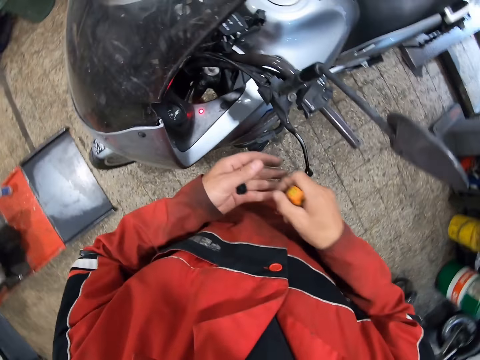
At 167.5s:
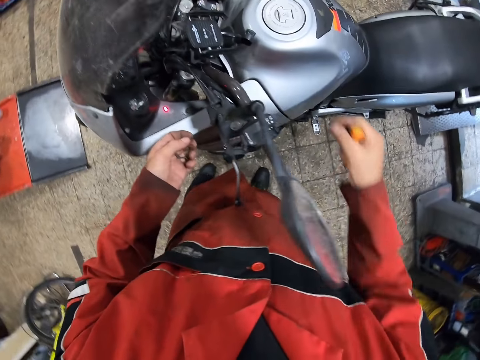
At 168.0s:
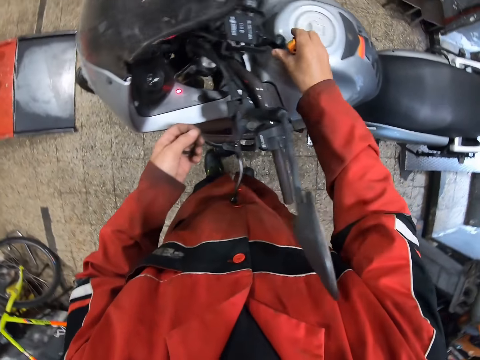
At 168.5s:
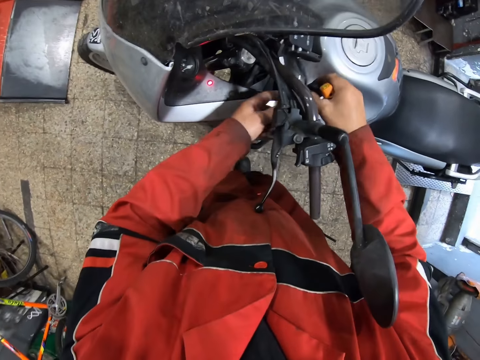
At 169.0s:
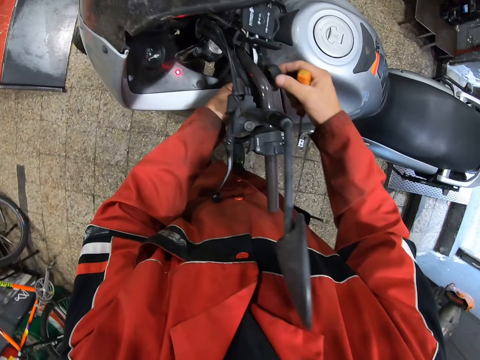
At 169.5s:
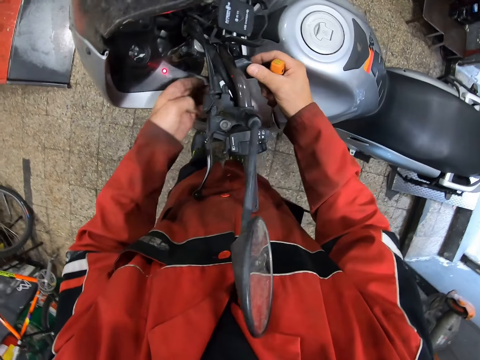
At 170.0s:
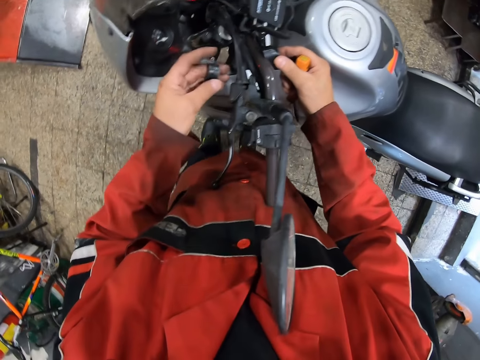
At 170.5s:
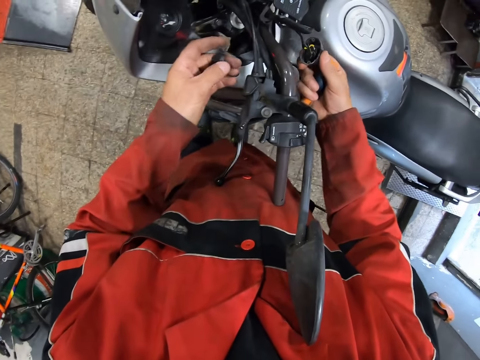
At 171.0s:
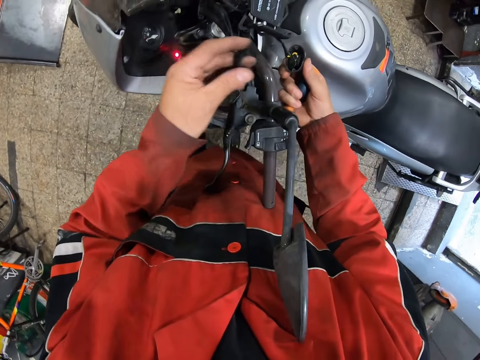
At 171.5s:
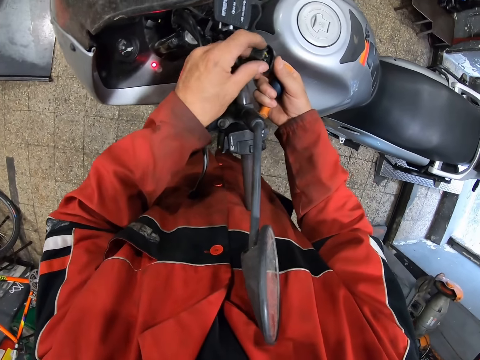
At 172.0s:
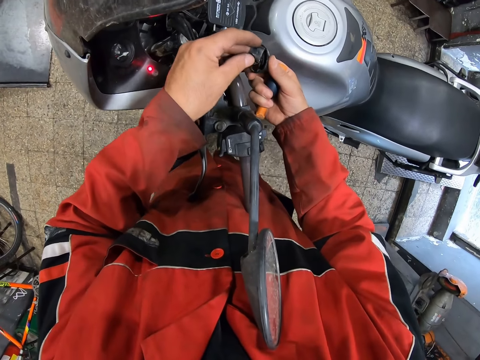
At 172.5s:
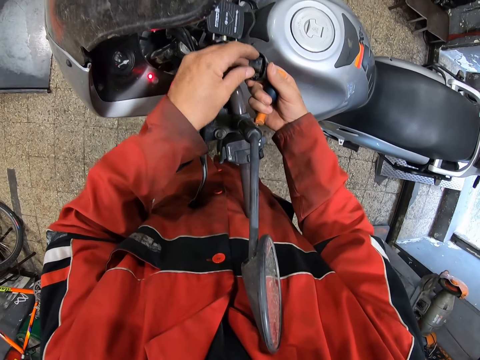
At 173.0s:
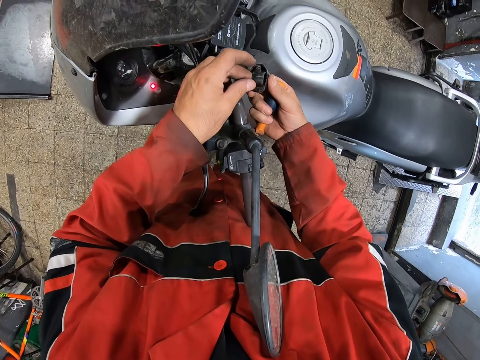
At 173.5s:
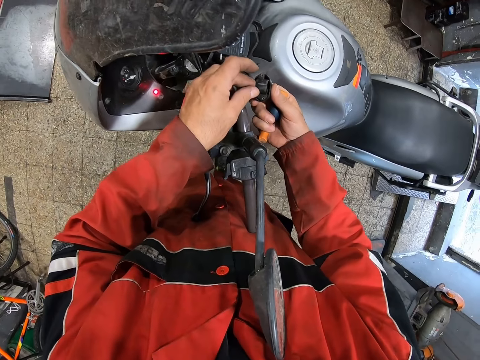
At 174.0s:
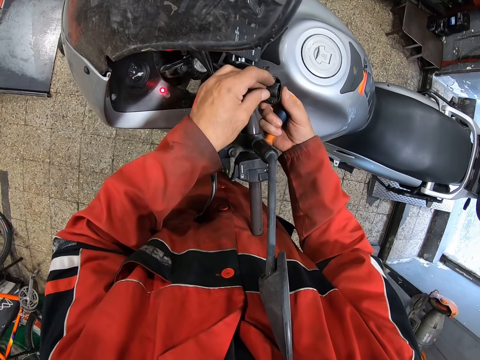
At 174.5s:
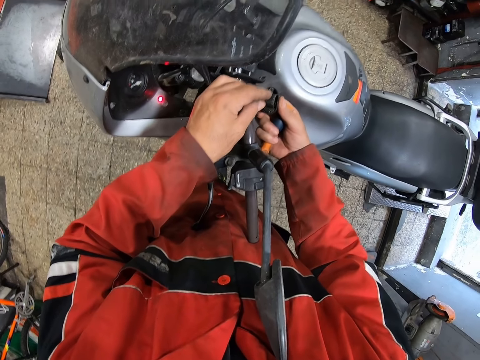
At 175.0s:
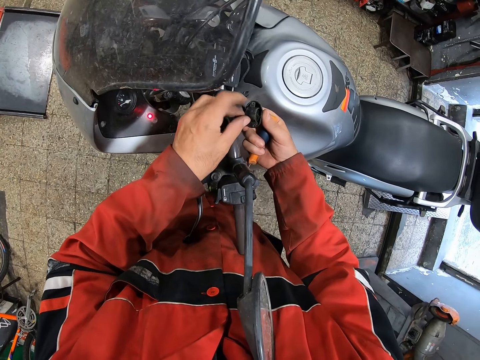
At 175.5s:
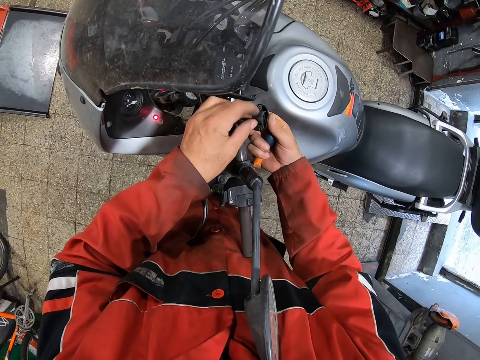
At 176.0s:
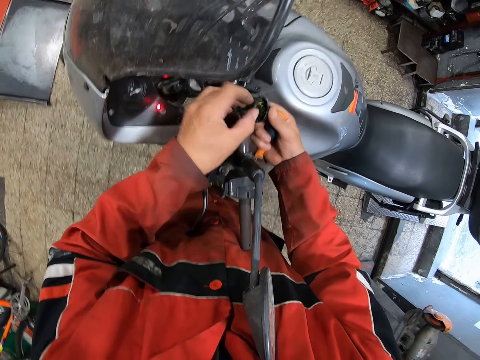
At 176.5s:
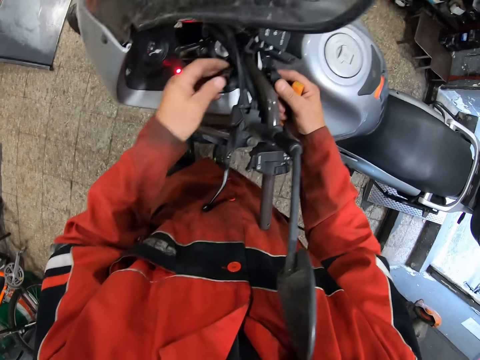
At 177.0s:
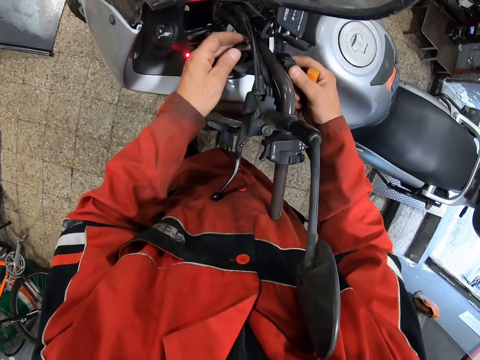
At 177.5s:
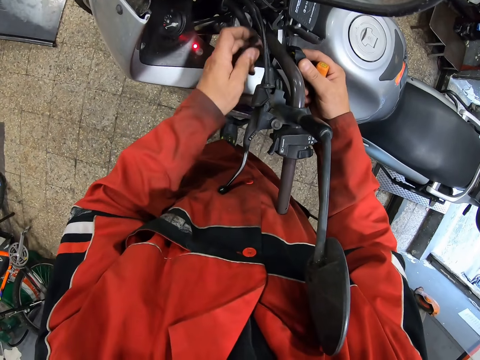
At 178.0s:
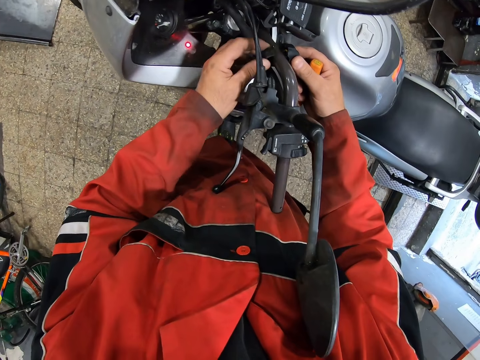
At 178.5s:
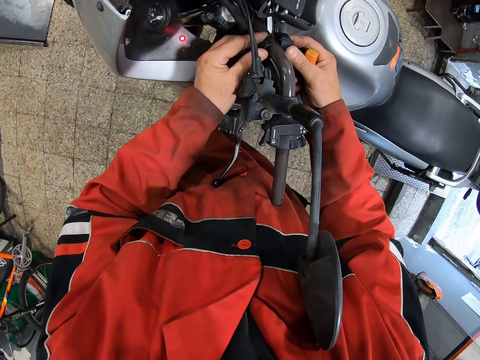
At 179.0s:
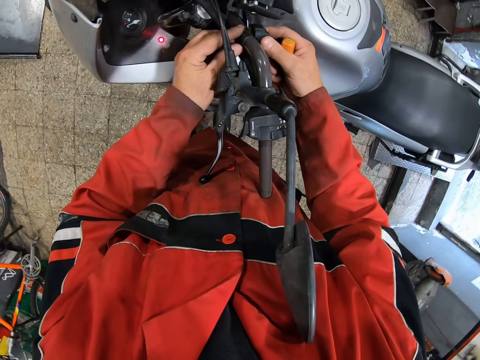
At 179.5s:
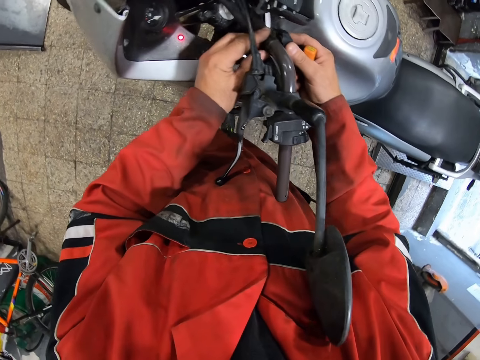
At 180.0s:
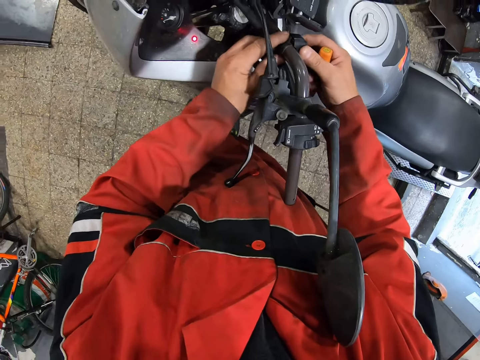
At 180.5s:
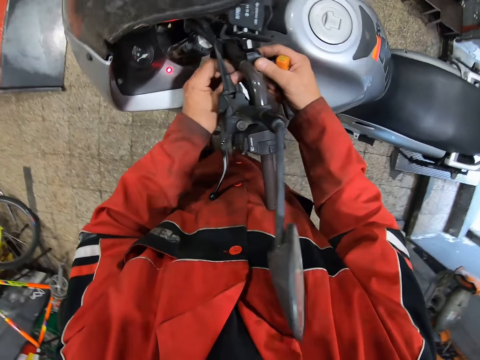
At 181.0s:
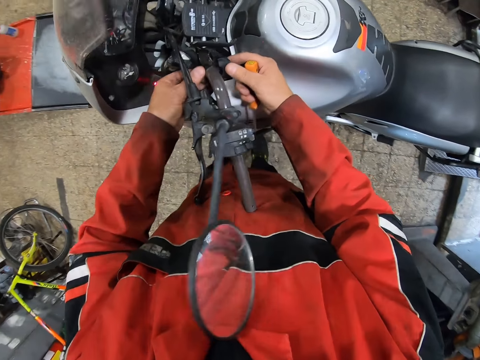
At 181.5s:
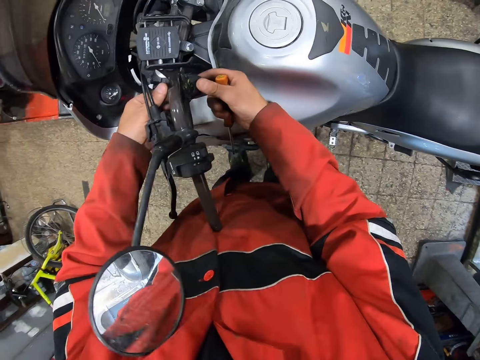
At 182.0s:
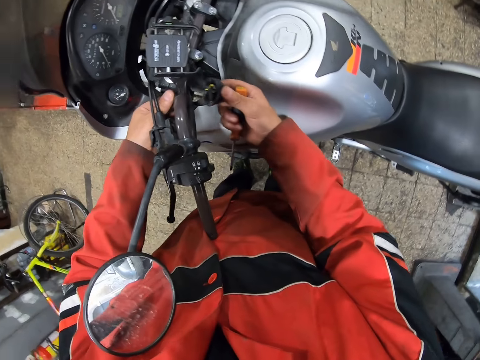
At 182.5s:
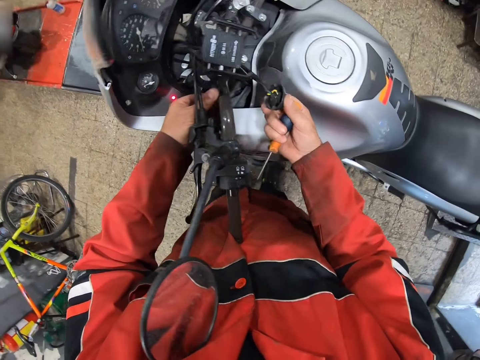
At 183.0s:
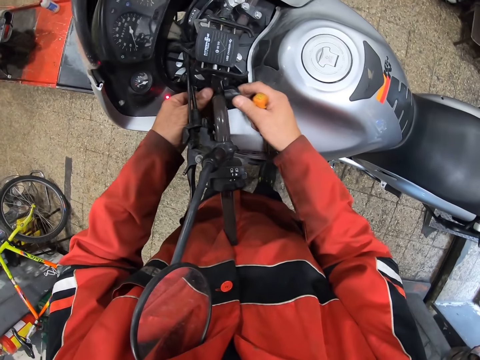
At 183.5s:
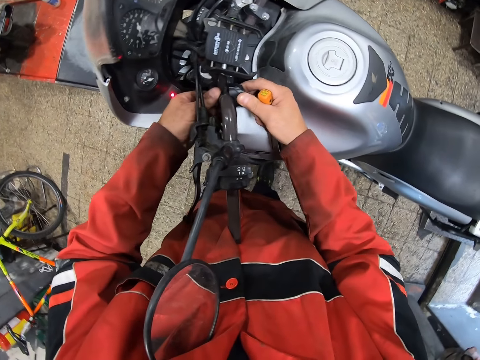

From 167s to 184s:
The camera wearer picks a screw on the table with his right hand. He picks the horn wire on the fuel tank with his right hand. He holds the horn wire with both hands. He fixes something. He places the horn wire to the bike steering rod with both hands.

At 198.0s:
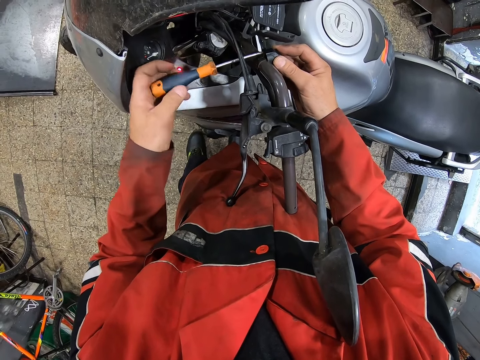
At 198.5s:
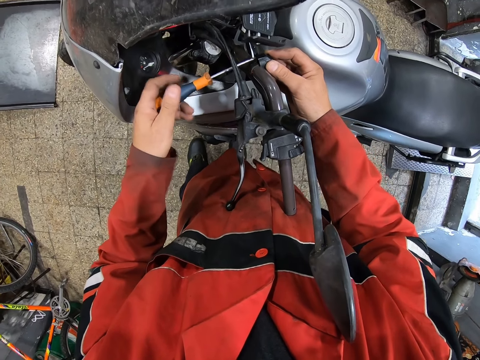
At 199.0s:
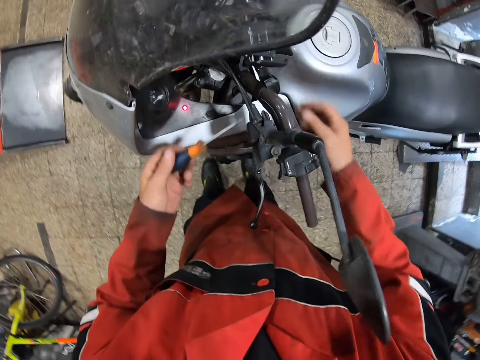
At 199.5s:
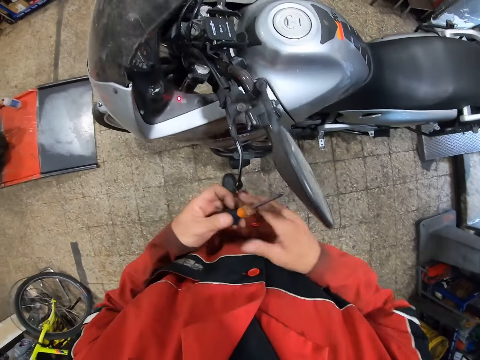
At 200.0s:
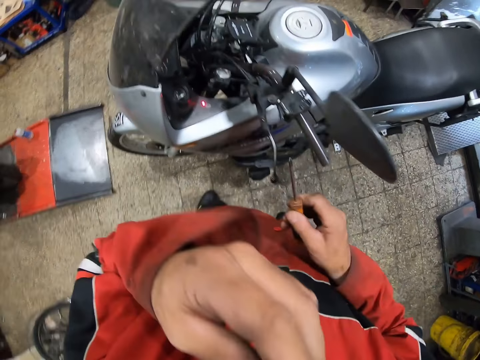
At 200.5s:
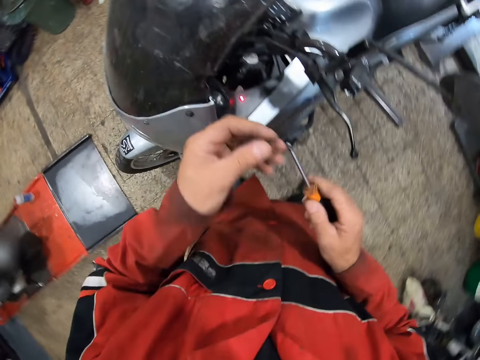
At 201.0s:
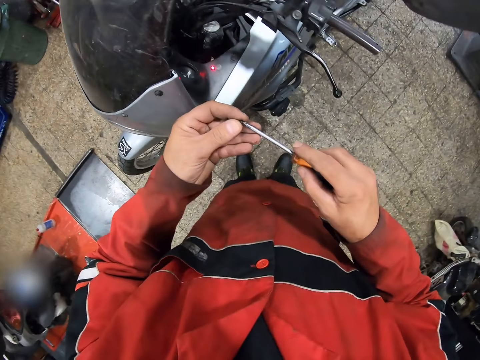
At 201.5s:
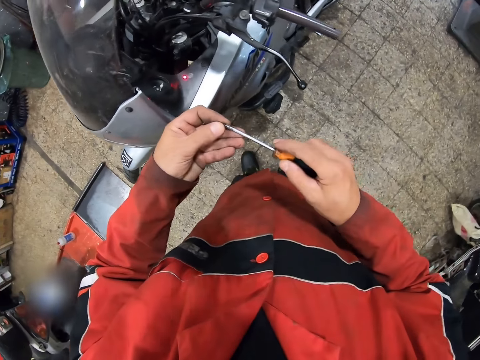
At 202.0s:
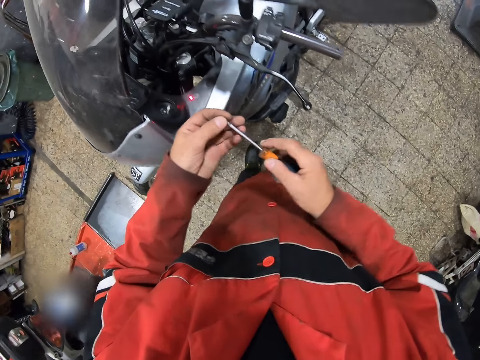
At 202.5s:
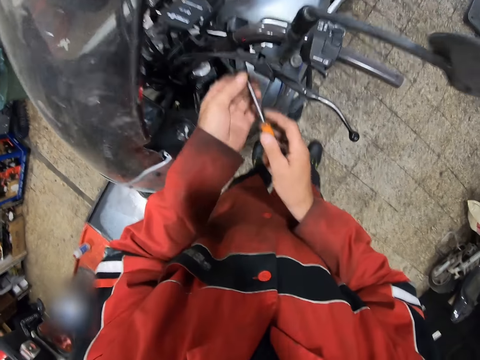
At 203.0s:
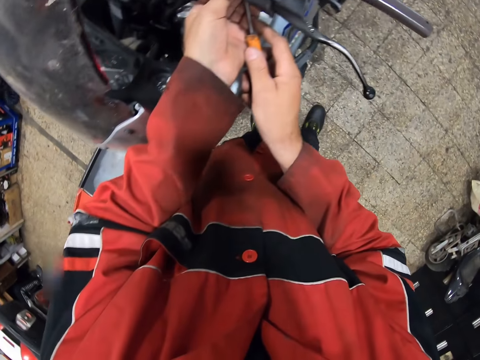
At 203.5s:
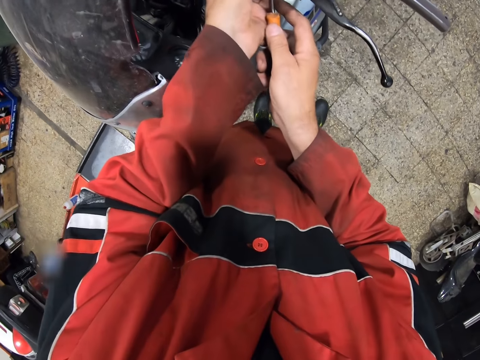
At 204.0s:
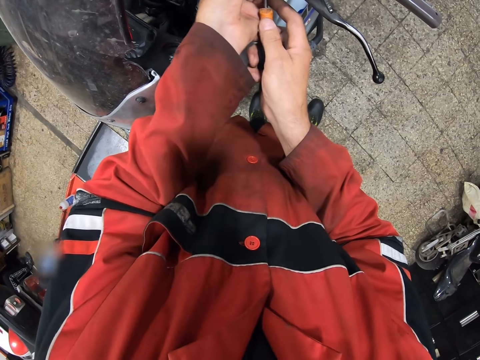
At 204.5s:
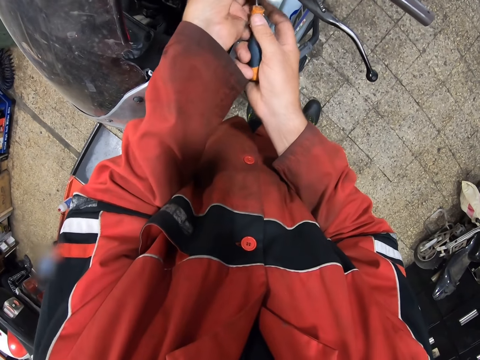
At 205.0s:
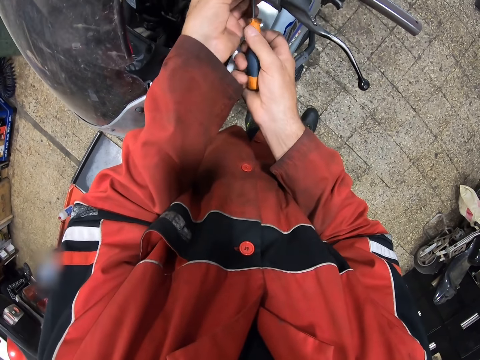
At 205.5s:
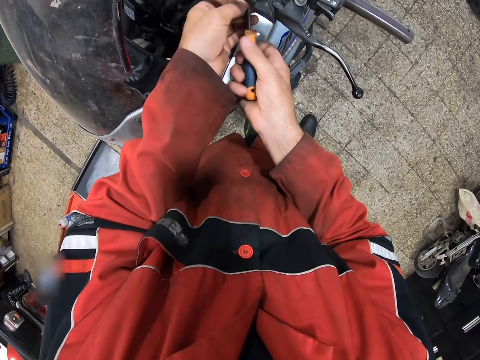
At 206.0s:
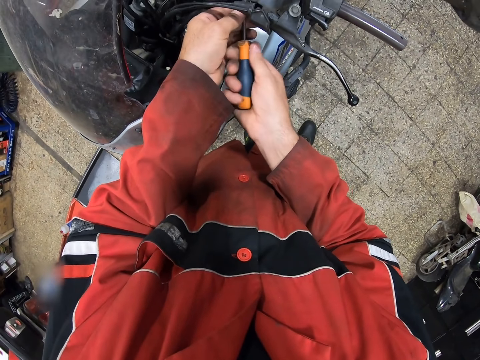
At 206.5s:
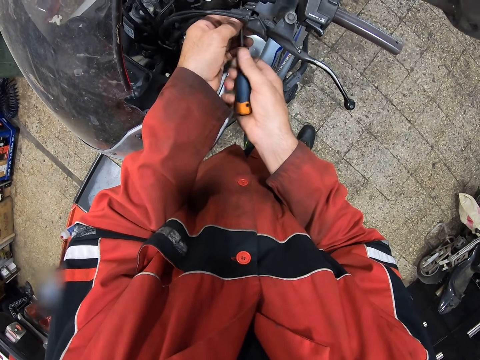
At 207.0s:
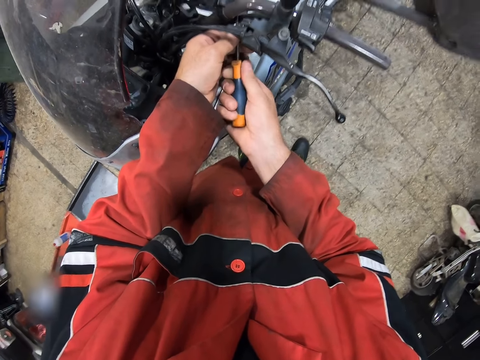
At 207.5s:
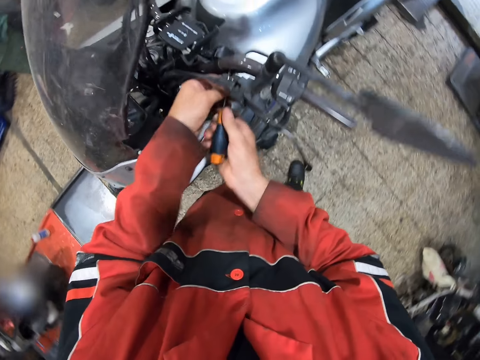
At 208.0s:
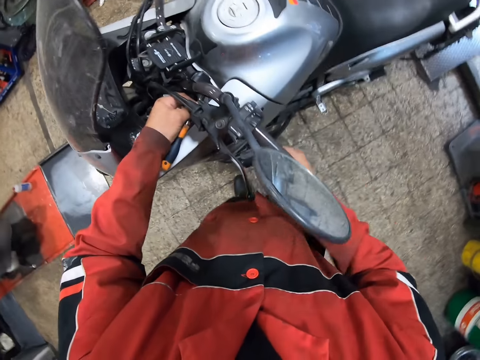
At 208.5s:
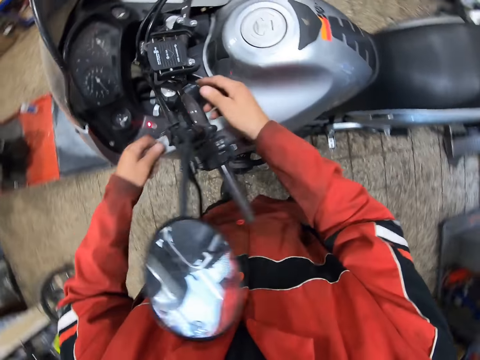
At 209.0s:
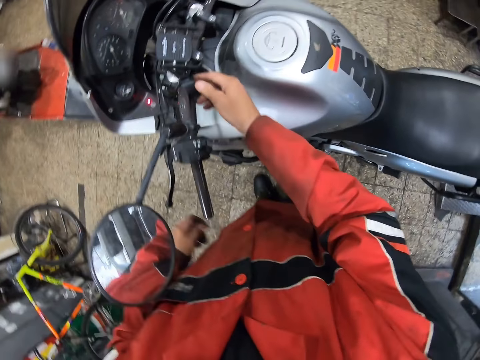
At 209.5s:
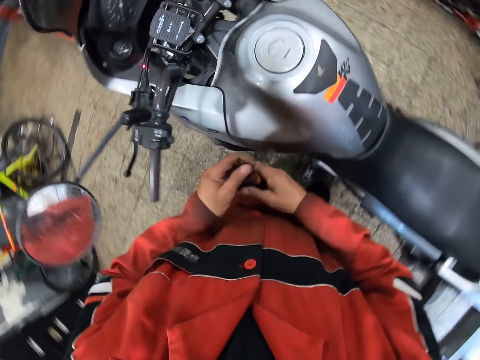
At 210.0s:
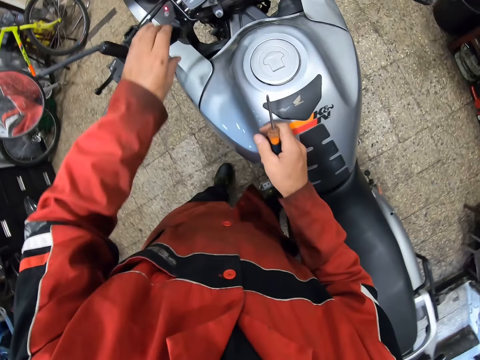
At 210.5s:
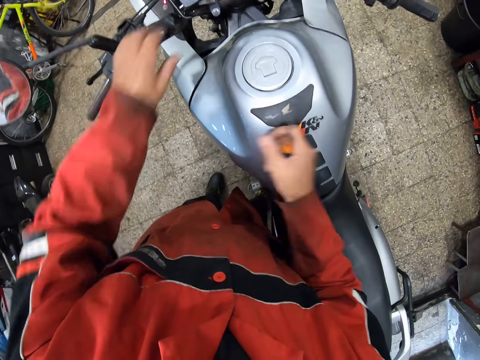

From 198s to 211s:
The camera wearer collects the screw in his mouth with his left hand. He inserts the screw in his left hand on the screwdriver in his right hand. He tightens the horn wire to the bike steering rod with the screwdriver in both hands. He touches the handlebar.
